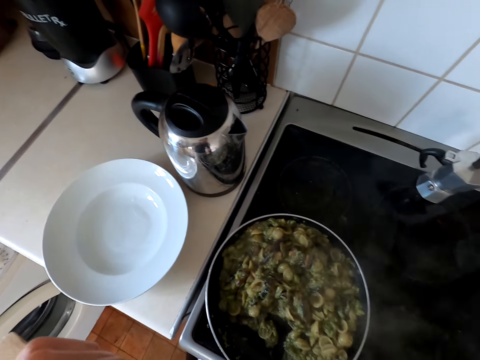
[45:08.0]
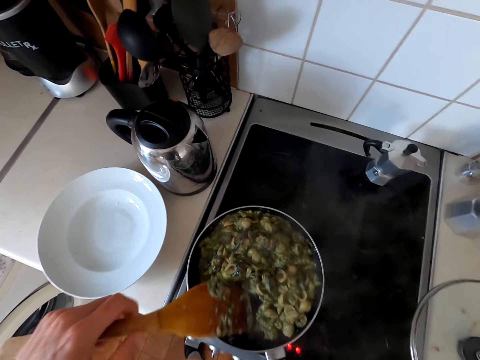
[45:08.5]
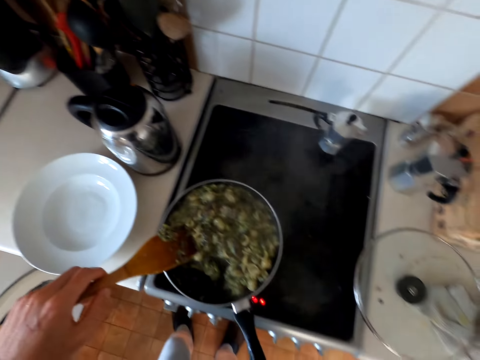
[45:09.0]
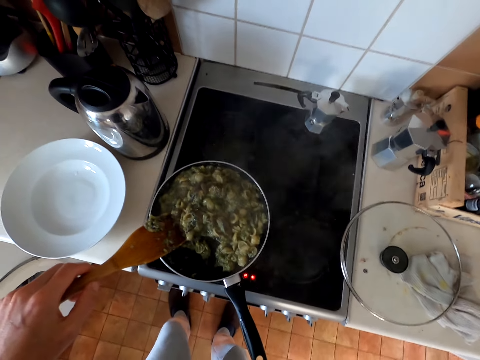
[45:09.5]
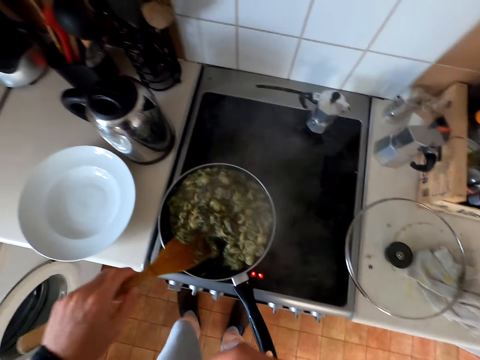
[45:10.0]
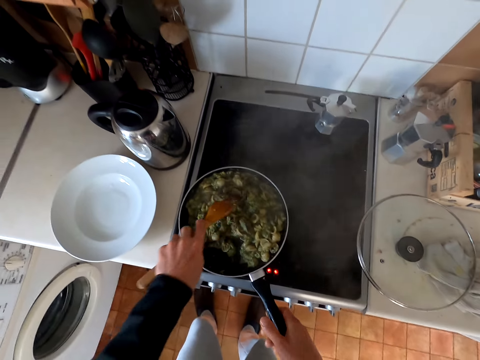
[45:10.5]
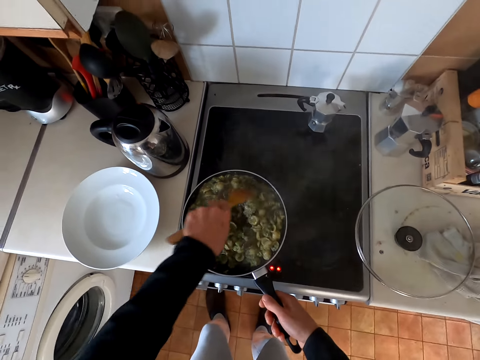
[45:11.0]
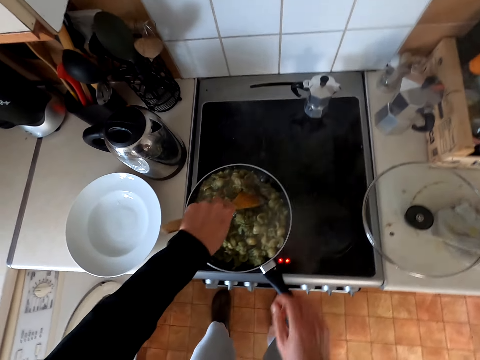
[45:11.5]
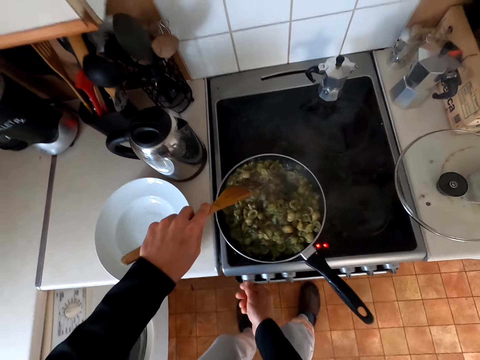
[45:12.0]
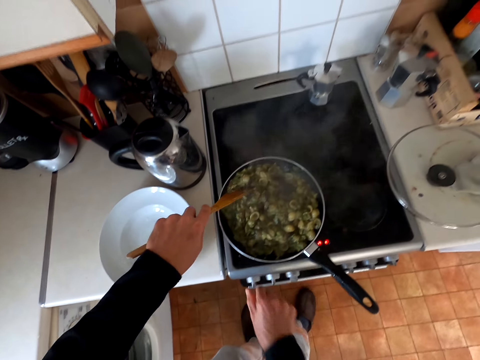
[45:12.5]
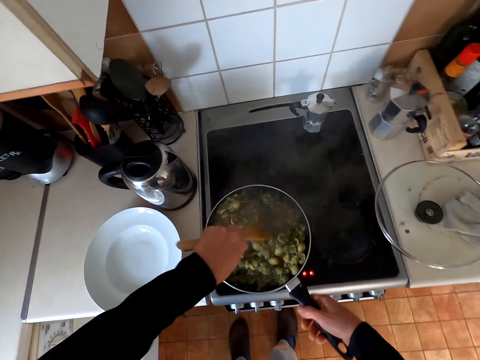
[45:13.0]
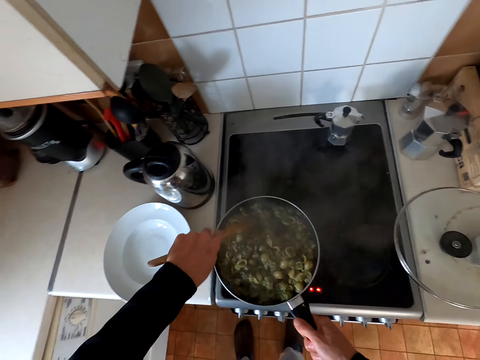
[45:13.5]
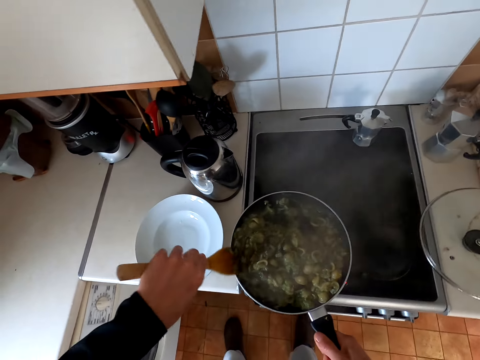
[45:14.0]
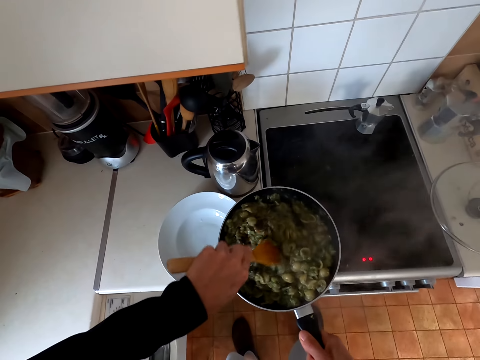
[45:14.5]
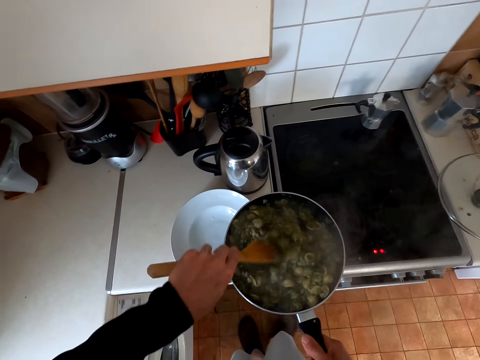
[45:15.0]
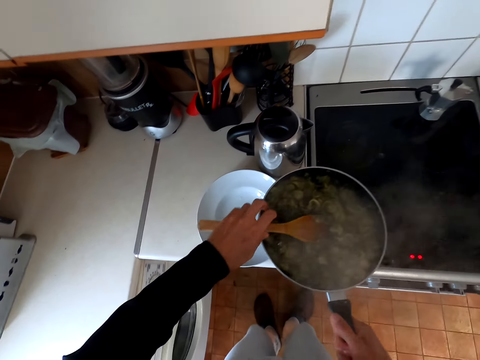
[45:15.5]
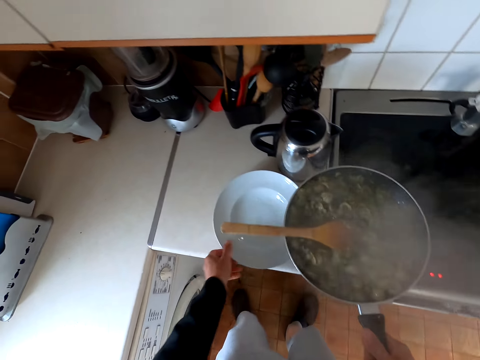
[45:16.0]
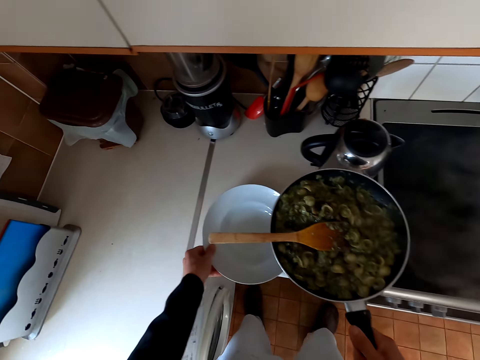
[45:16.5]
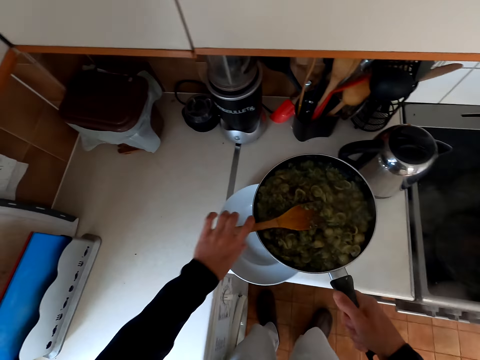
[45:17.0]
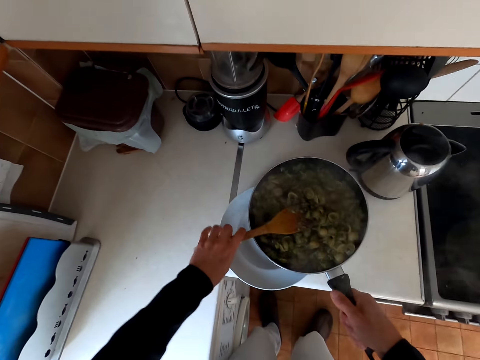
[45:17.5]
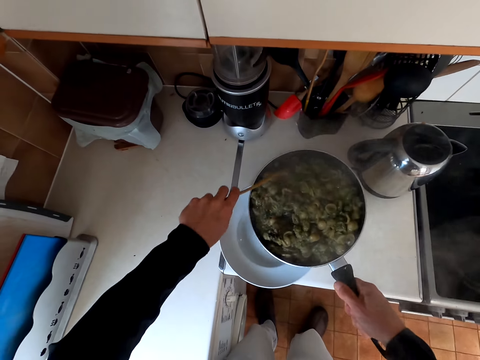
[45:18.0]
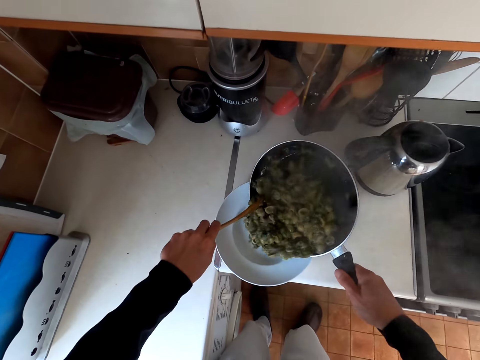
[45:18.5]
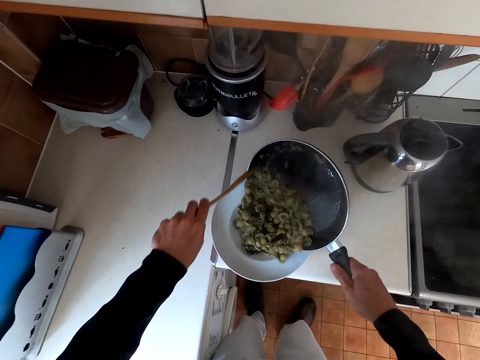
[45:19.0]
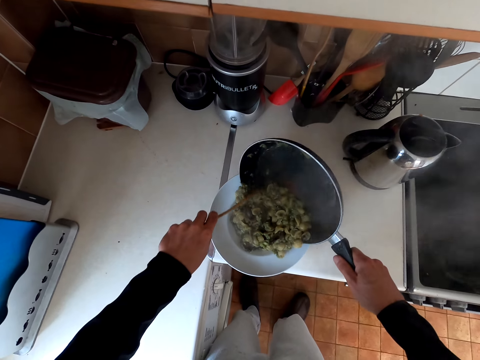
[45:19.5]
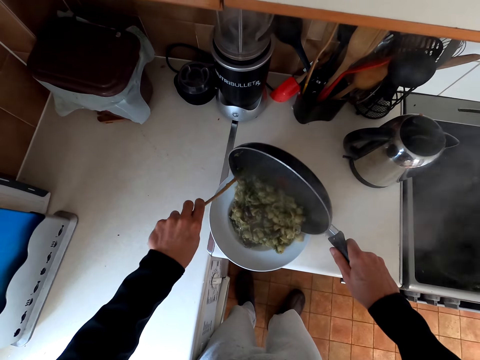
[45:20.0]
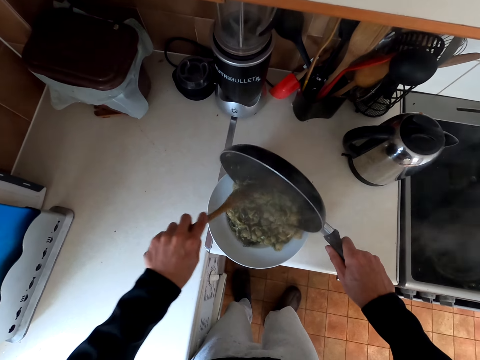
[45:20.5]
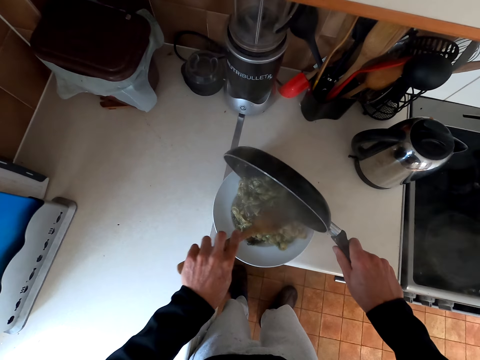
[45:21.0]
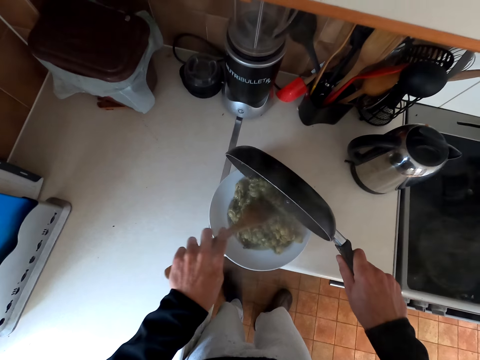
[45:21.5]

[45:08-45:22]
The camera wearer stirs the veggies with a cooking spoon in the cooking pot. He switches the cooker off. He stirs the veggies with the cooking spoon in the cooking pot. He removes the pan from the cooker. He stirs something in the cooking pot with the cooking stick. He pushes the plate on the countertop. He puts food on the plate. He holds the cooking stick with his left hand.

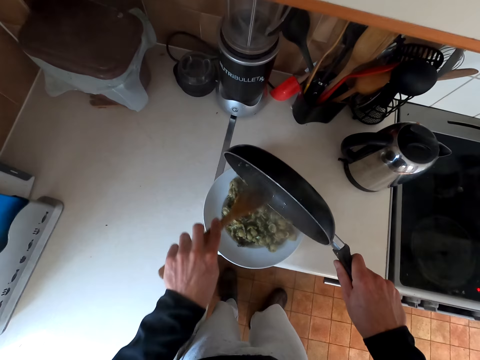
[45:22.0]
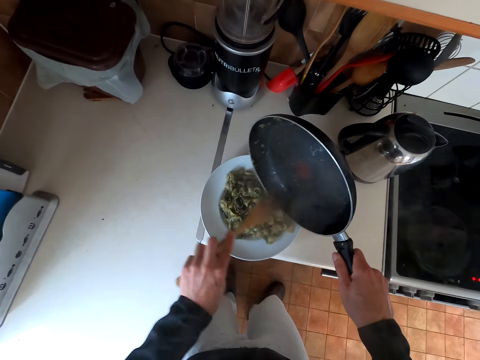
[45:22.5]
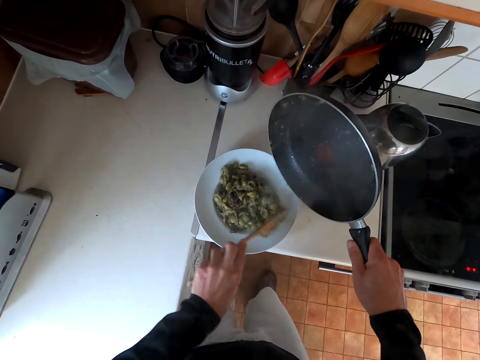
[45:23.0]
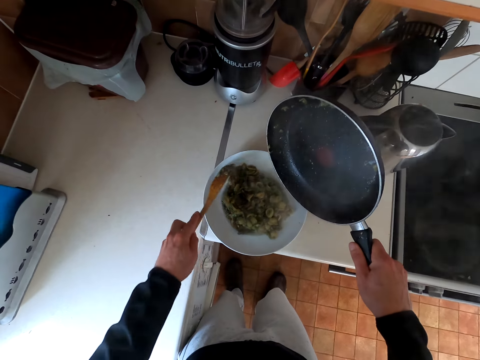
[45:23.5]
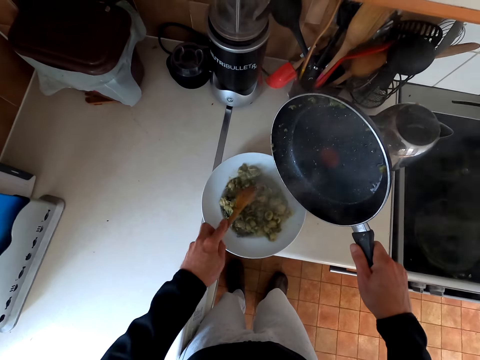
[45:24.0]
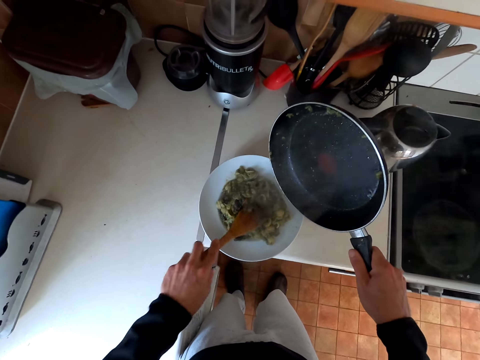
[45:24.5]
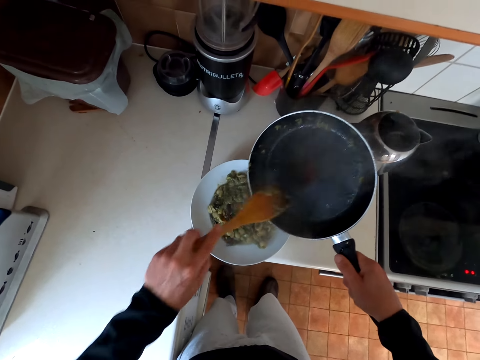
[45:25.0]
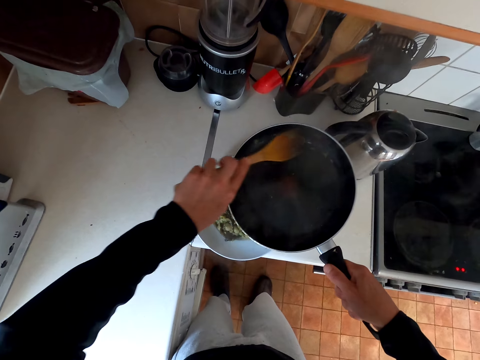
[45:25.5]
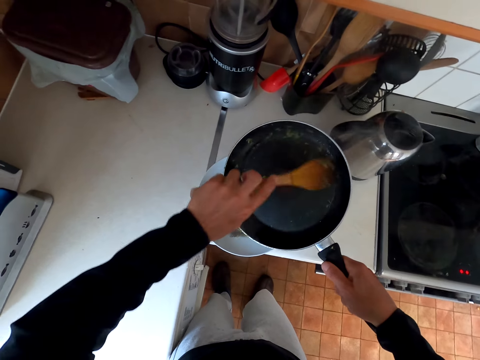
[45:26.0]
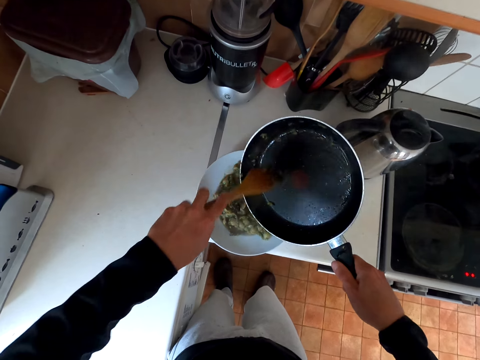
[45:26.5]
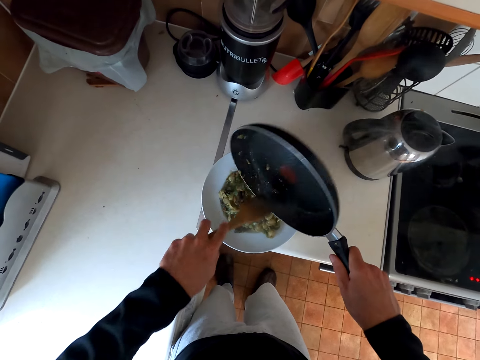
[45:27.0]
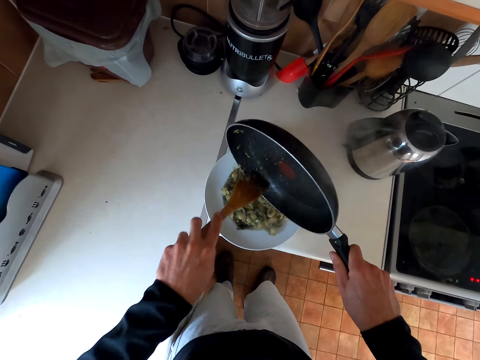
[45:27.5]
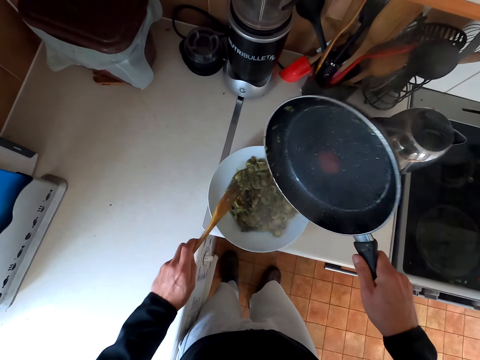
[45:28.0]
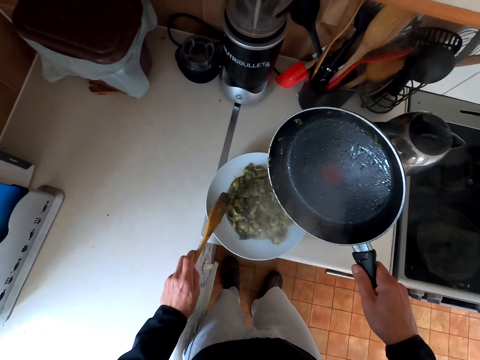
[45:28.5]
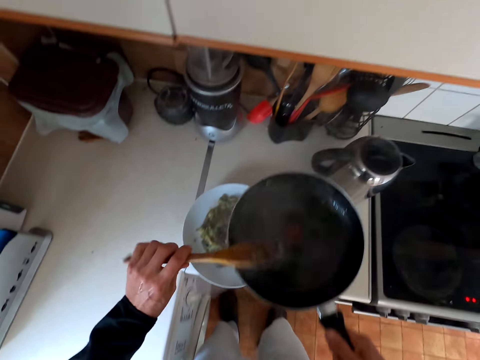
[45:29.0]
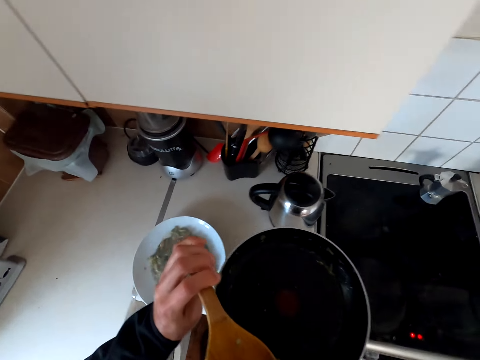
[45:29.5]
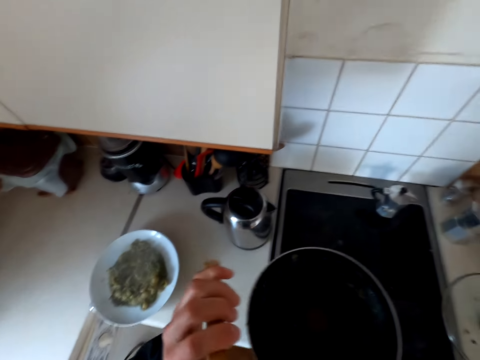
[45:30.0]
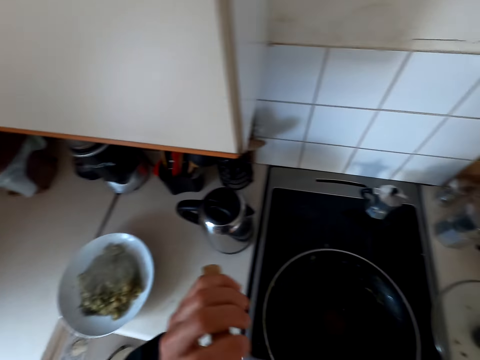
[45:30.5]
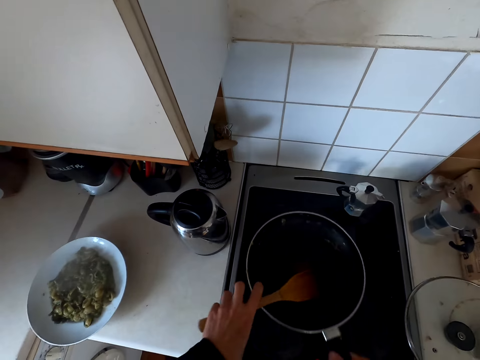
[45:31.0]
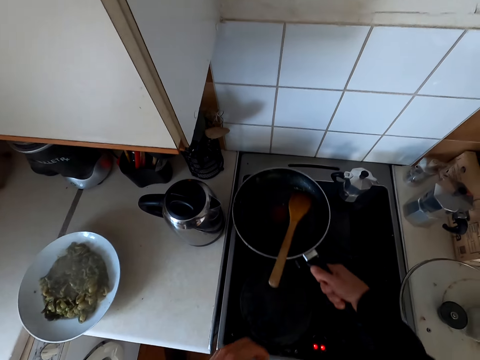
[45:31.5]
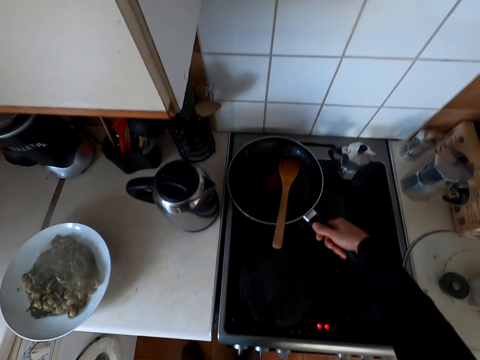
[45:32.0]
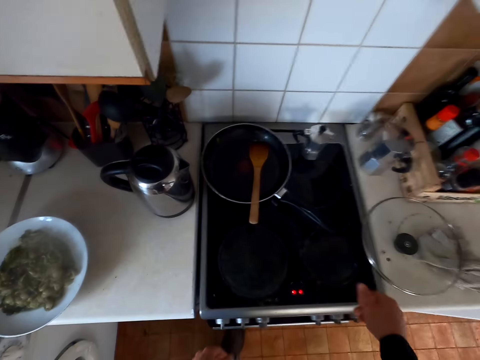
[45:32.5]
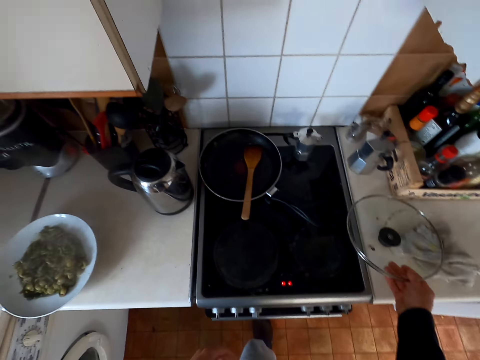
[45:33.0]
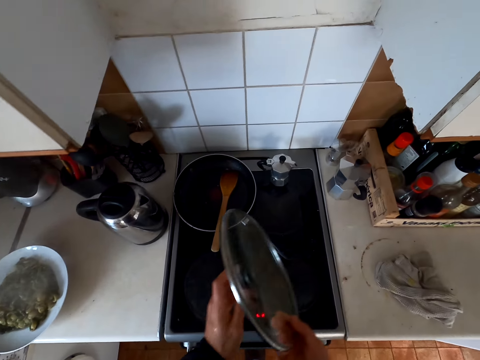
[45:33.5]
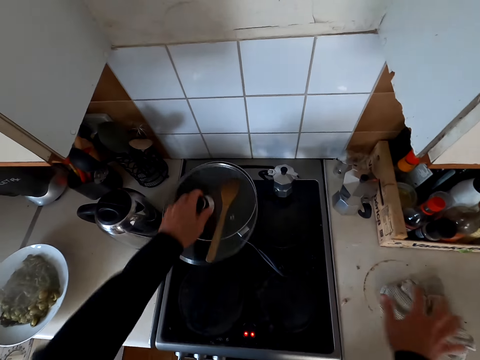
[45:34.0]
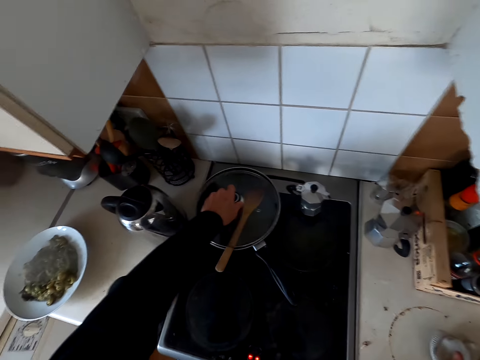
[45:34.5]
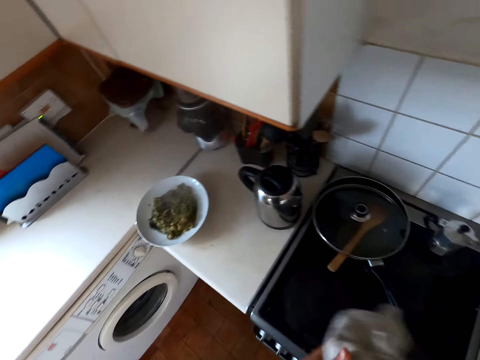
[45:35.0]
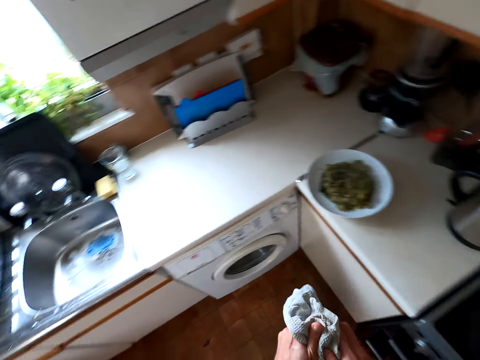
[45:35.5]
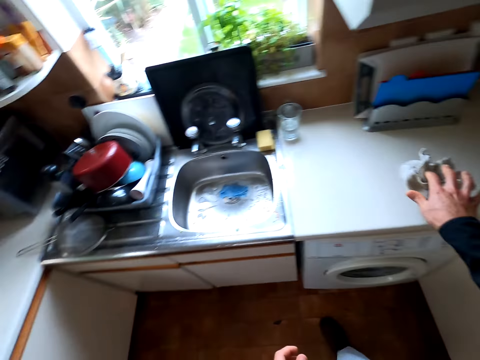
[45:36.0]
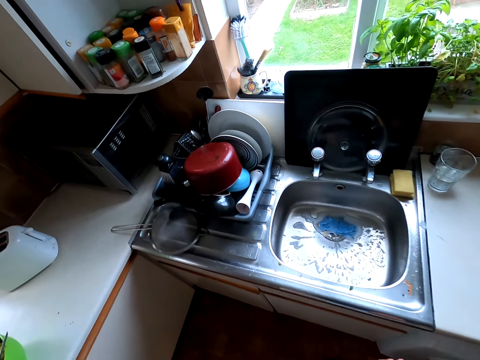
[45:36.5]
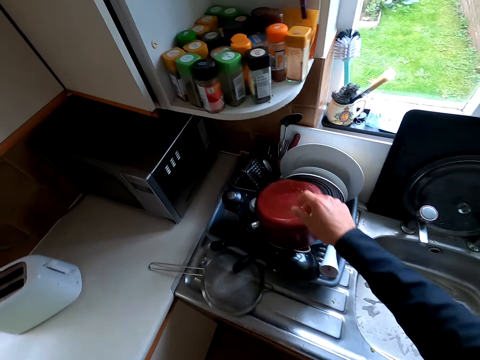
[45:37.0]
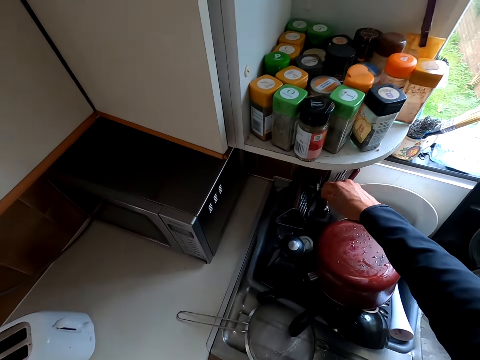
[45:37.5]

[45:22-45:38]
The camera wearer pats something with the cooking stick. He removes something from the pan with the cooking stick. He puts something in the plate. He hits the cooking stick on the plate. He licks the cooking stick. He puts the cooking stick in the pan. He places the pan on top of the gas cooker. He picks up the lid on the cabinet. He holds the lid in his left hand. He picks up the kitchen towel with his right hand. He covers the pan with the lid. He wipes his hands with the kitchen towel. He places the kitchen towel on the countertop. He walks to the sink.
